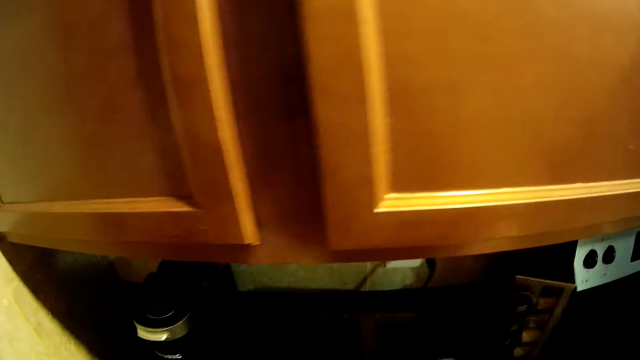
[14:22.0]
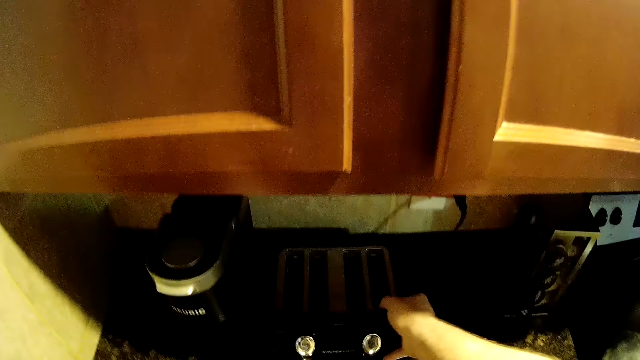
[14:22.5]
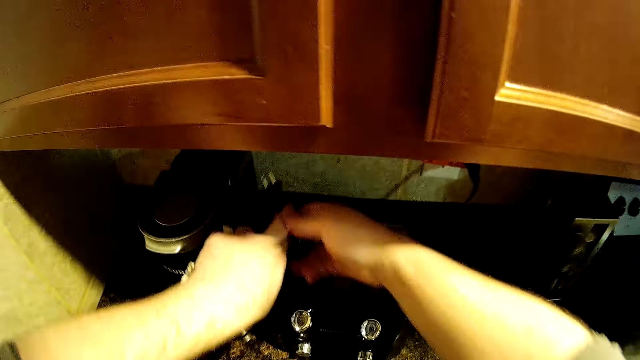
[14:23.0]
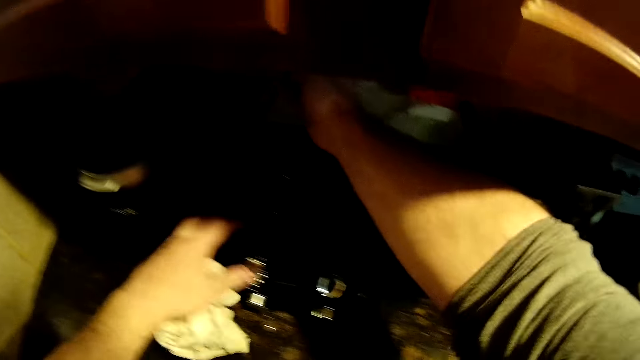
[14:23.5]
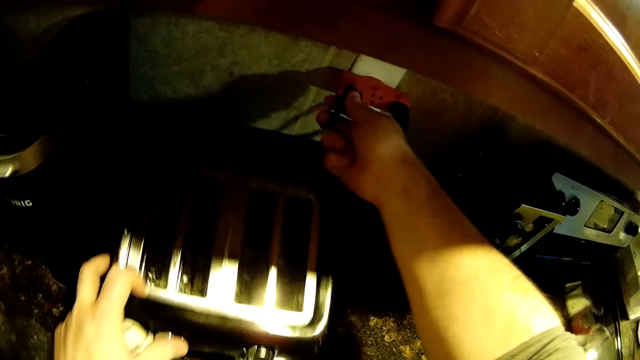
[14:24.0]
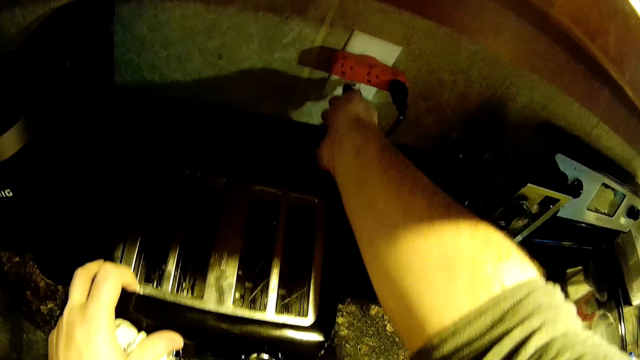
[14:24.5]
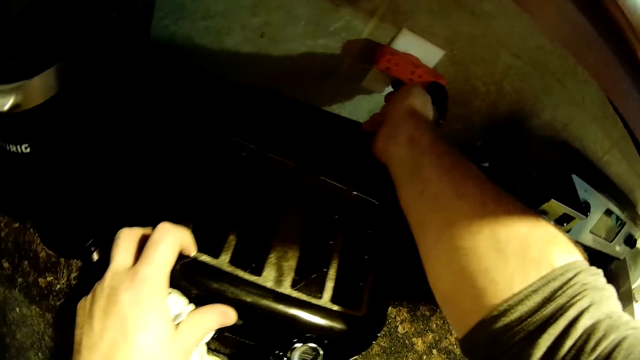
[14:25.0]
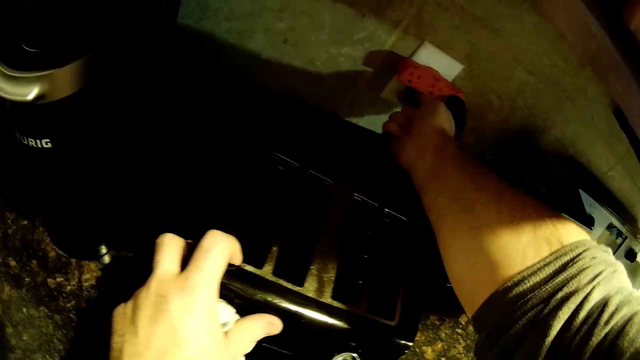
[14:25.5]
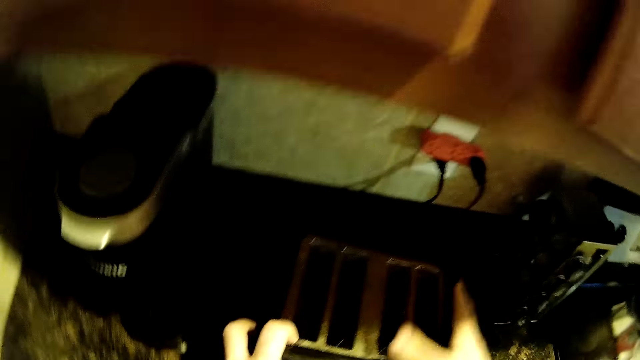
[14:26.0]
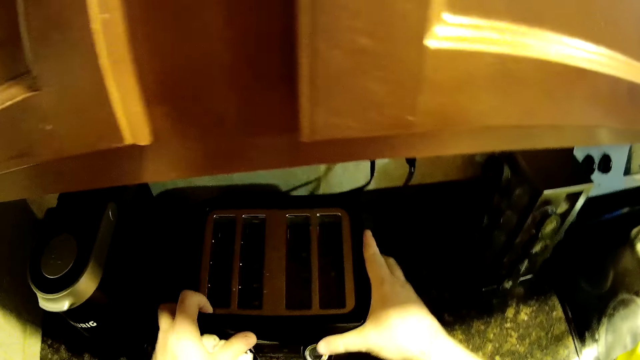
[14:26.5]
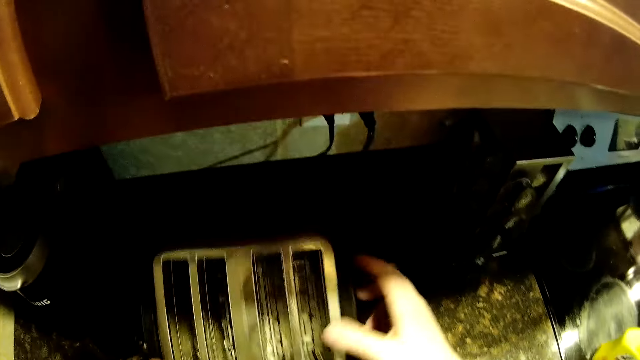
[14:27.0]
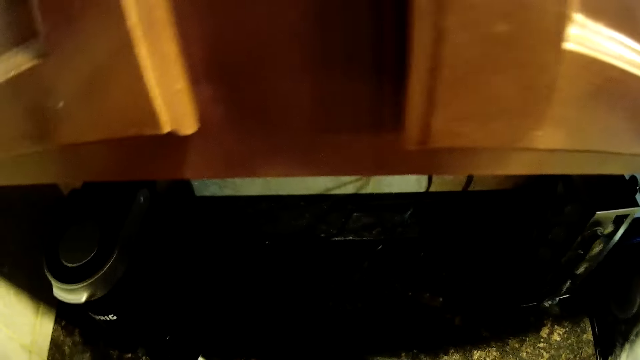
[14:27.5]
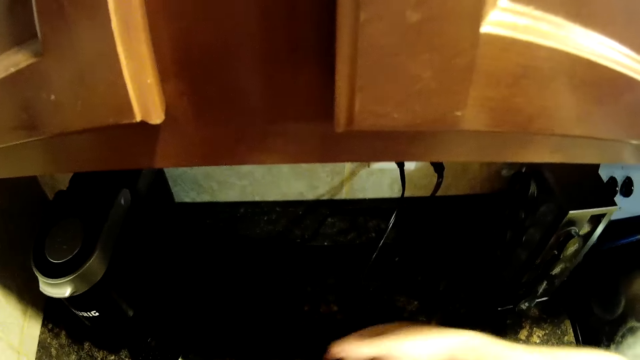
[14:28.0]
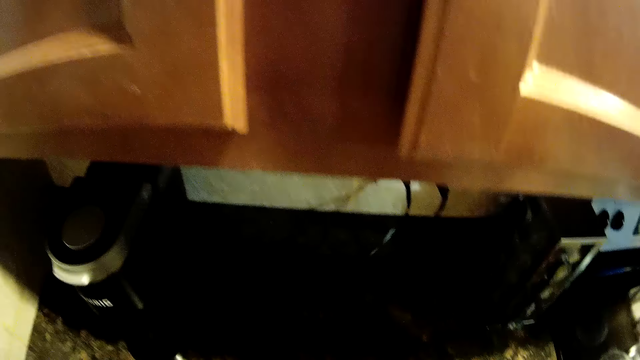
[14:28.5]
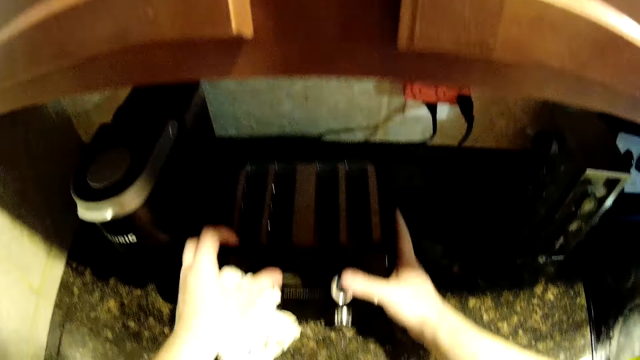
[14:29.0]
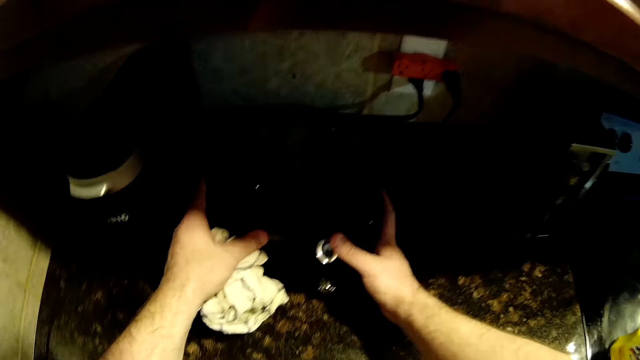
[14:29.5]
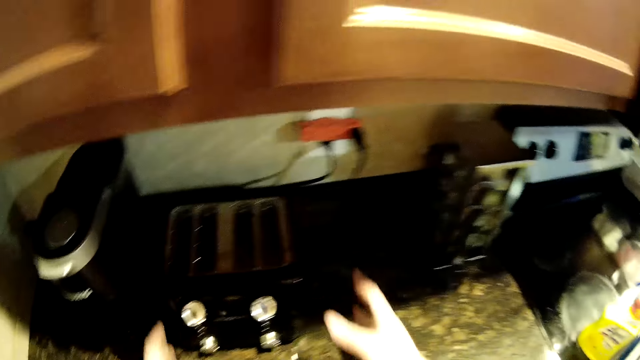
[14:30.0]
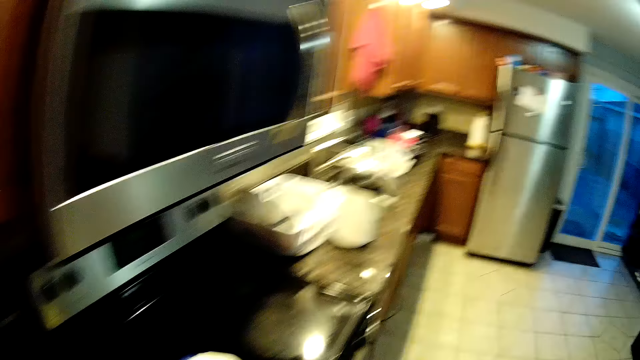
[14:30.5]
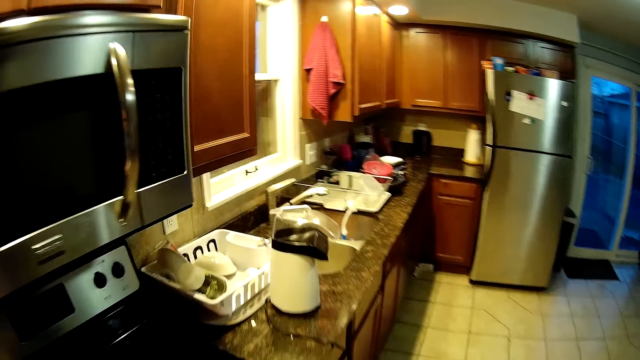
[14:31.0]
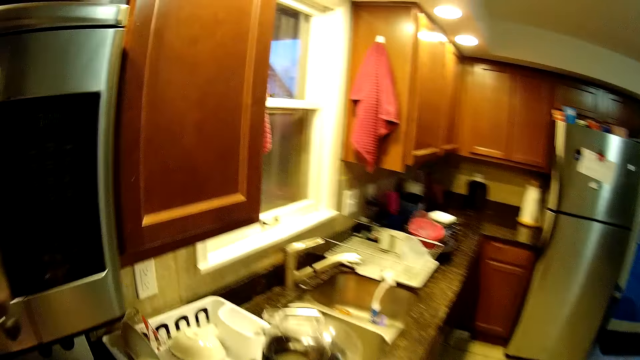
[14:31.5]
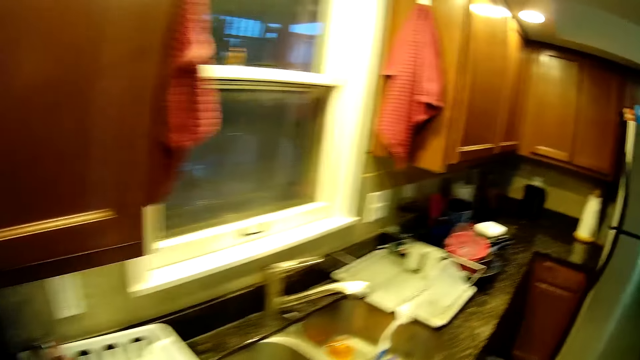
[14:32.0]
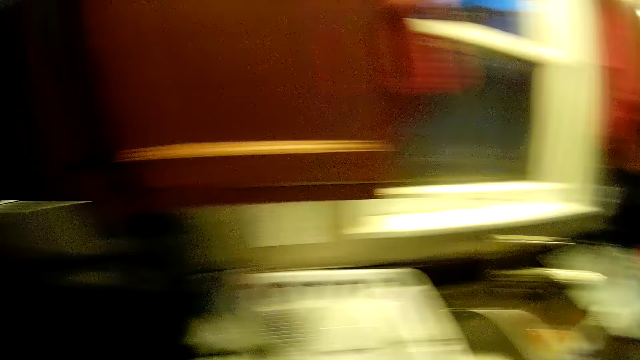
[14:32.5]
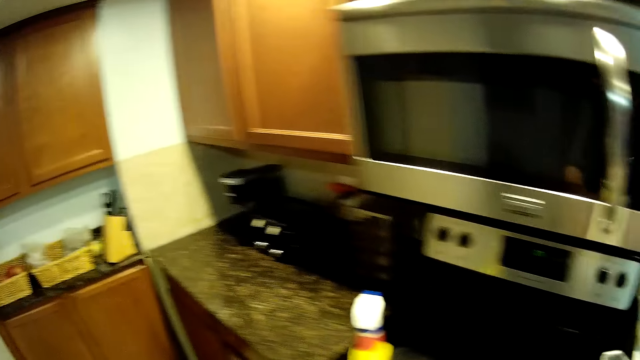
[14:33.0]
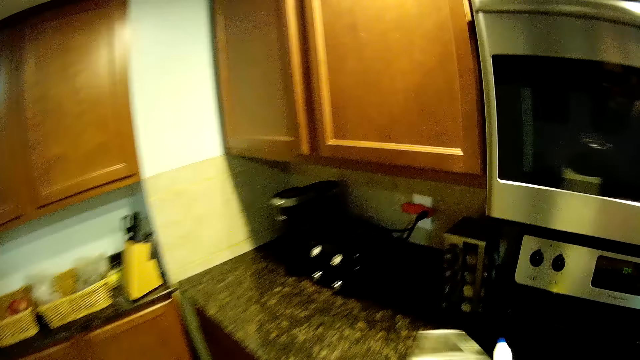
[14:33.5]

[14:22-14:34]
The camera wearer plugs the charger to the socket. They walk in the kitchen. They pick up the jug.

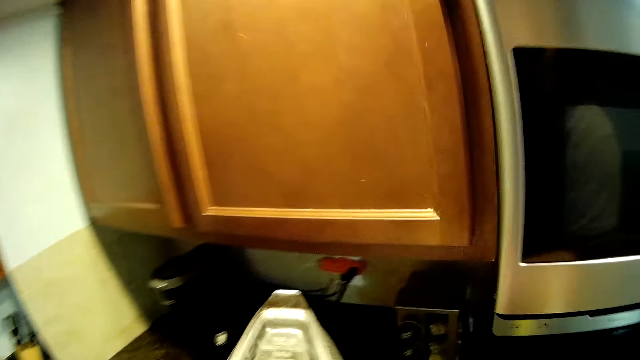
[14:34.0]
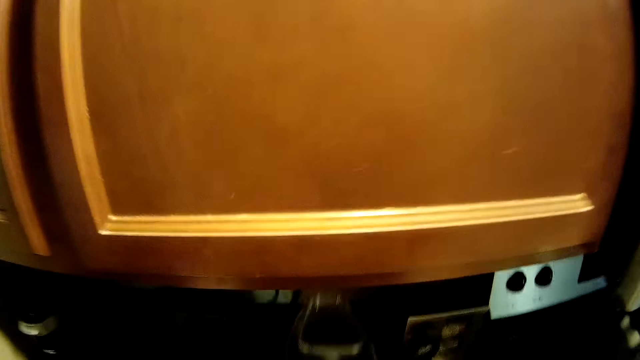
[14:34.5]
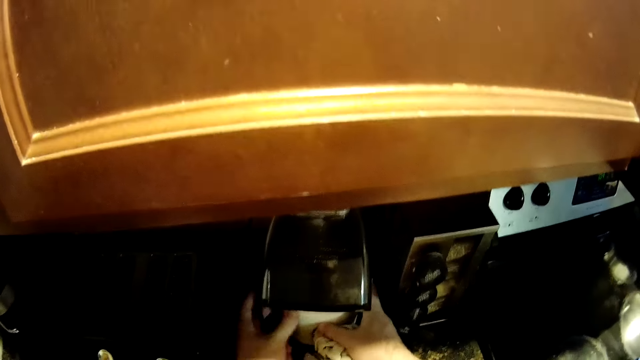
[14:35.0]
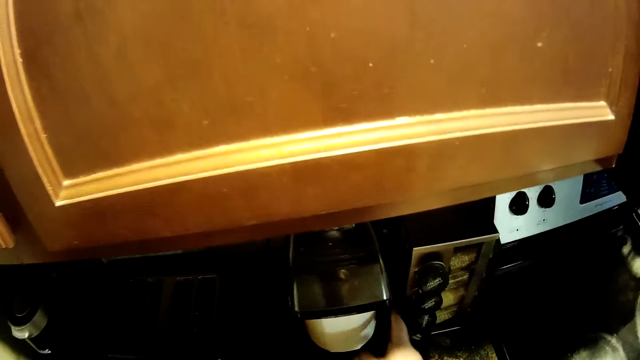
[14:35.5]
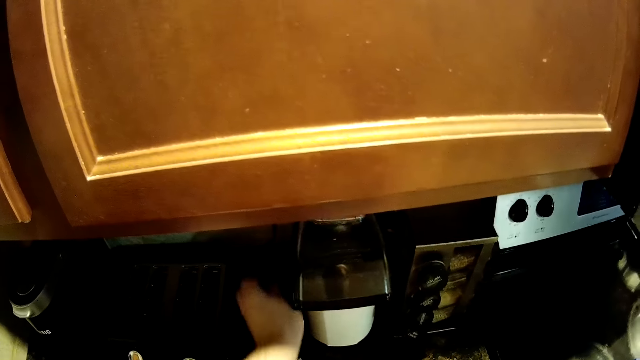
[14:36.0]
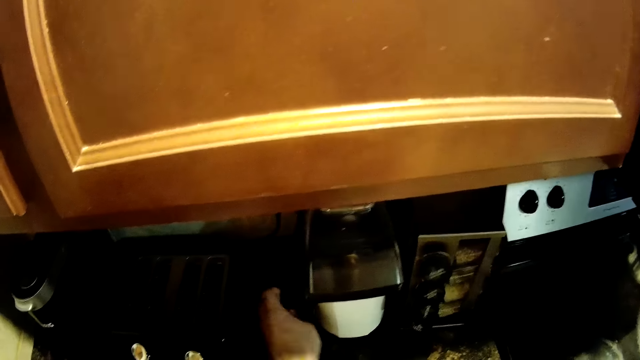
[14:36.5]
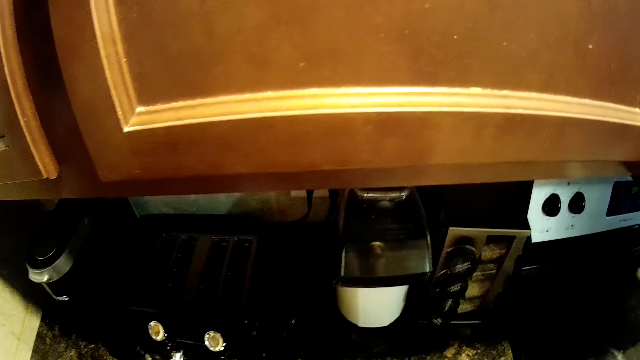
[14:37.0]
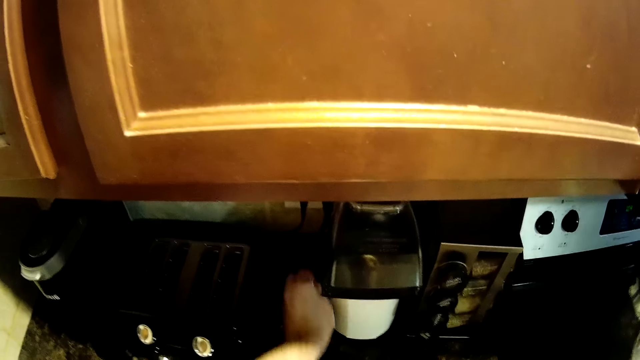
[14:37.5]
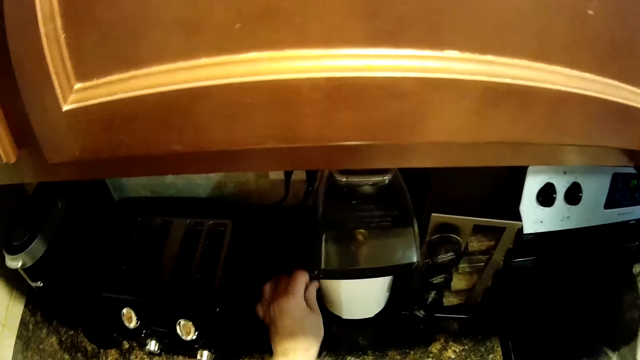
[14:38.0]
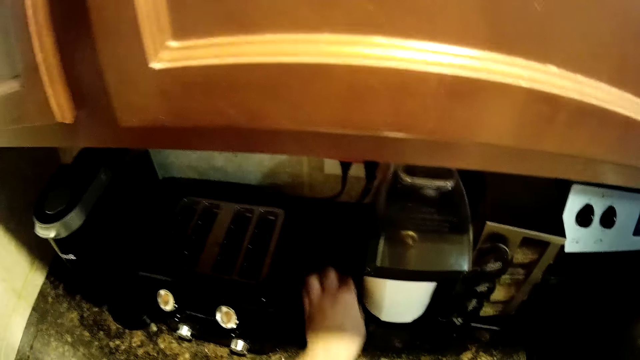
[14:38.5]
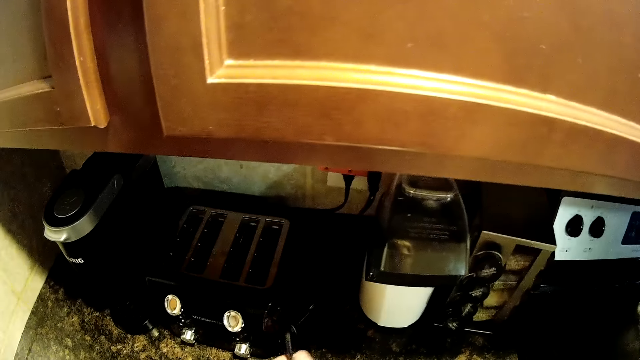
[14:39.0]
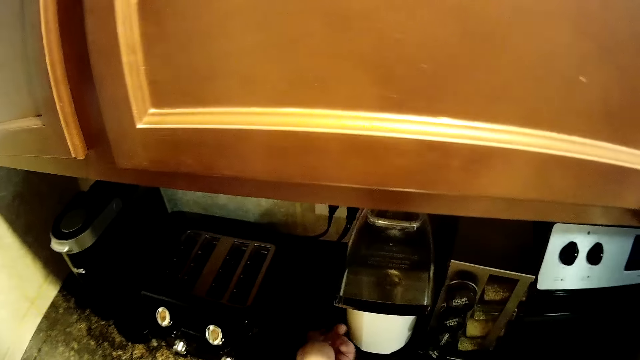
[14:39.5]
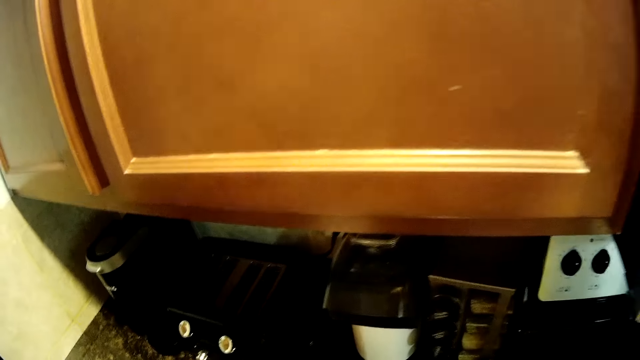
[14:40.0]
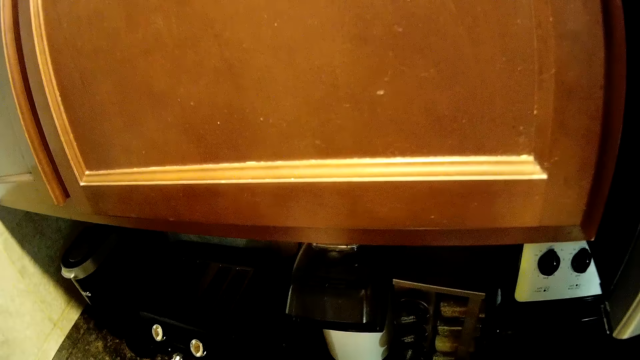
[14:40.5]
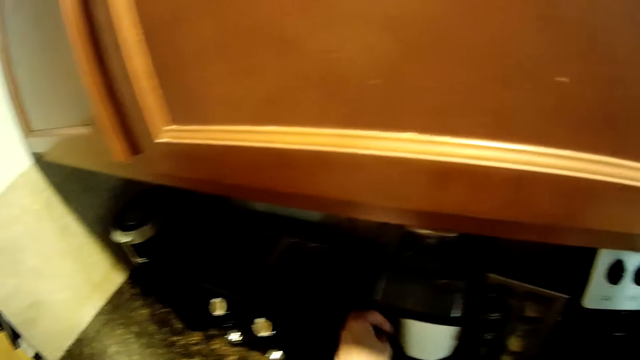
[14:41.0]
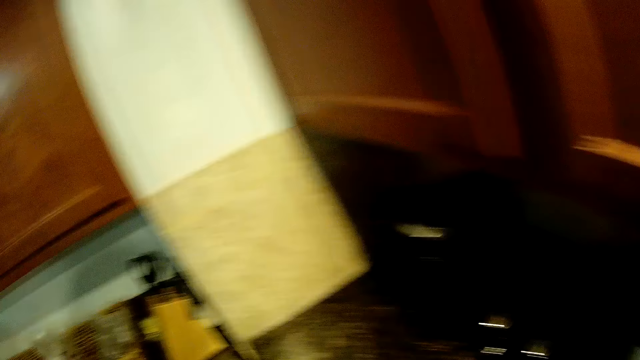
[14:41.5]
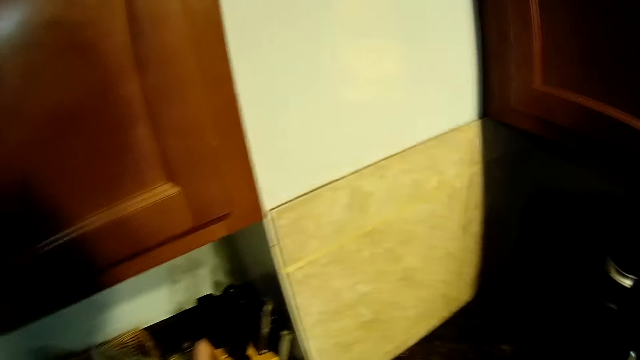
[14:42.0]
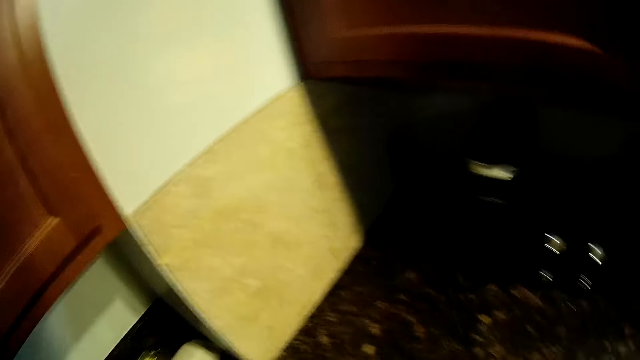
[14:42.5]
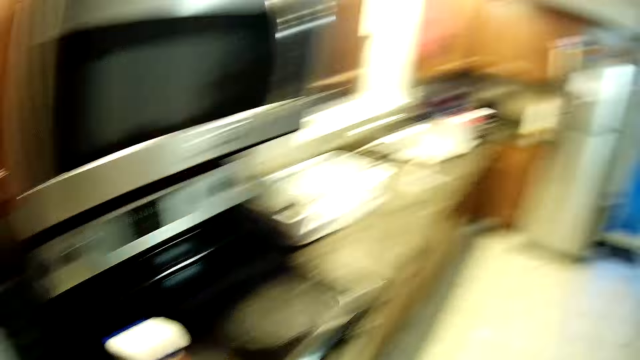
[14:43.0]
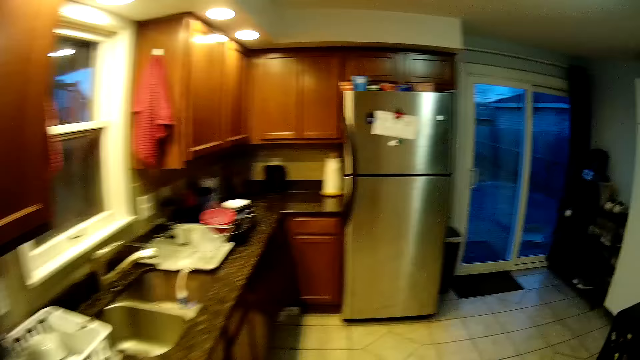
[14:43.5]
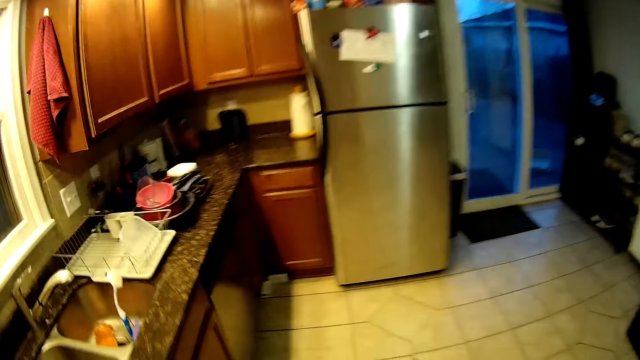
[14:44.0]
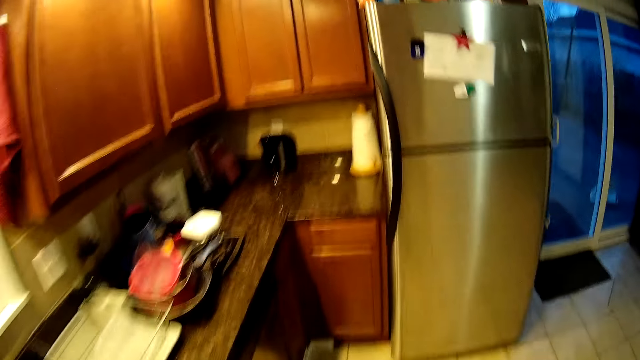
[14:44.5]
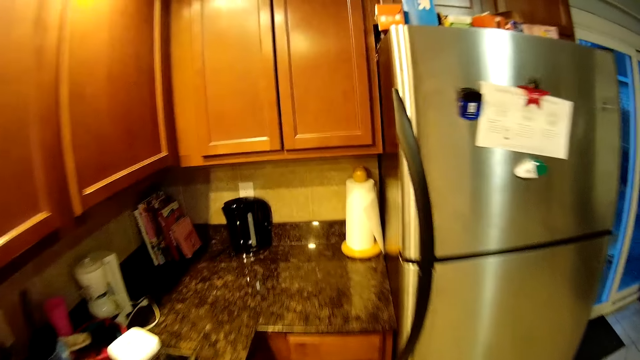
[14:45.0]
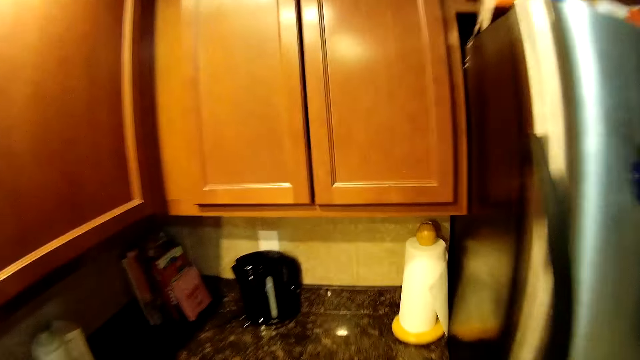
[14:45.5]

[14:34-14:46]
The camera wearer puts the jug on the counter. They pick up the knife holder. They move with the knife holder.
